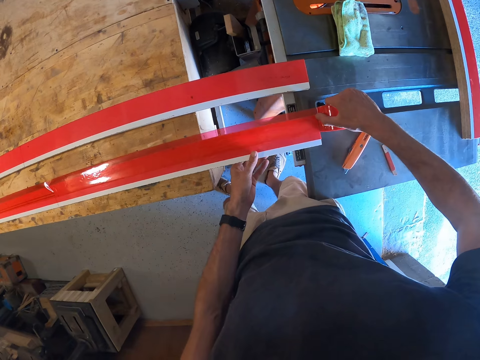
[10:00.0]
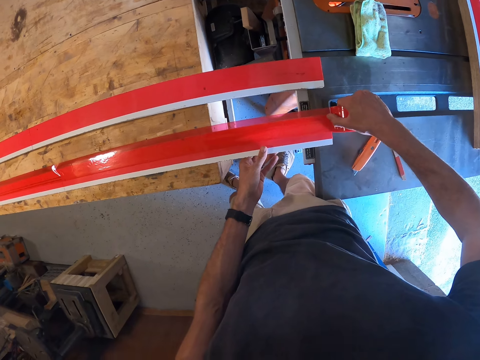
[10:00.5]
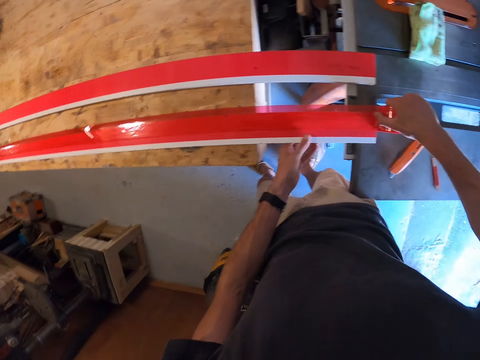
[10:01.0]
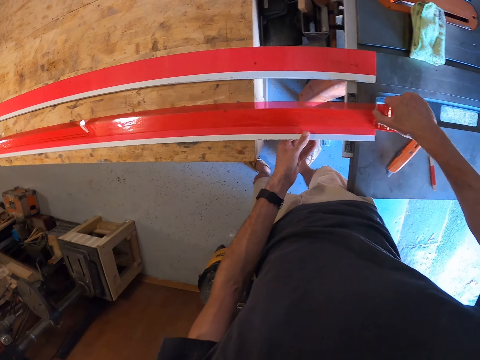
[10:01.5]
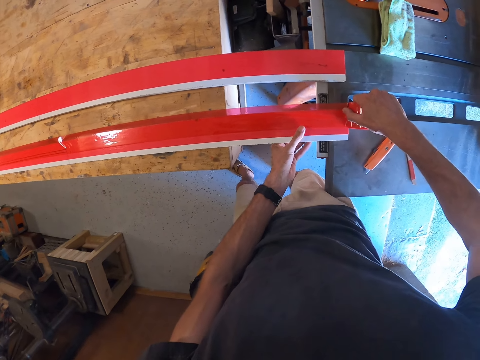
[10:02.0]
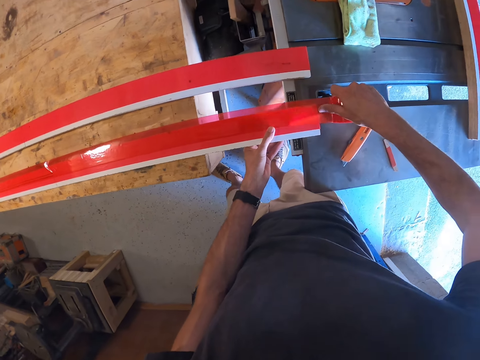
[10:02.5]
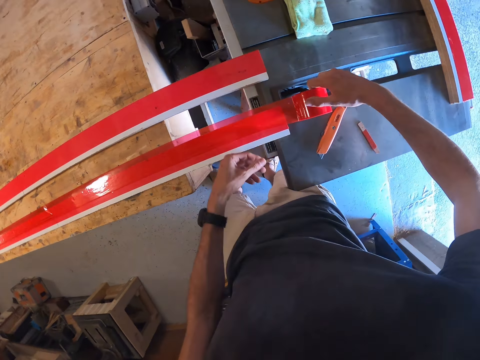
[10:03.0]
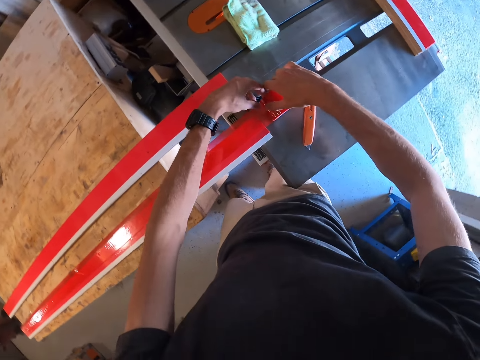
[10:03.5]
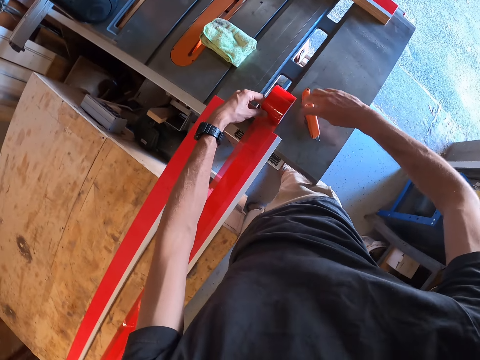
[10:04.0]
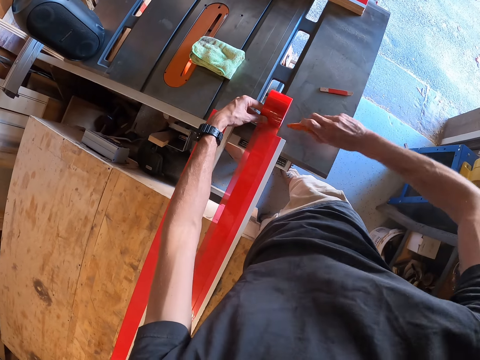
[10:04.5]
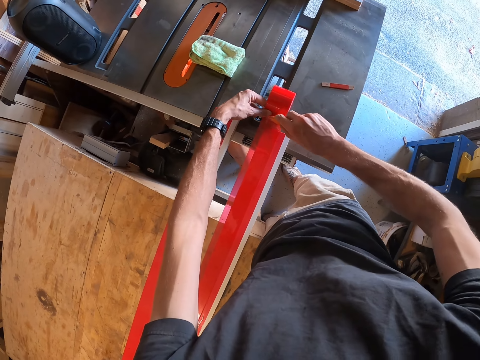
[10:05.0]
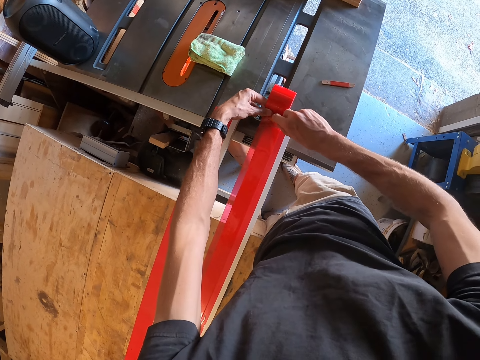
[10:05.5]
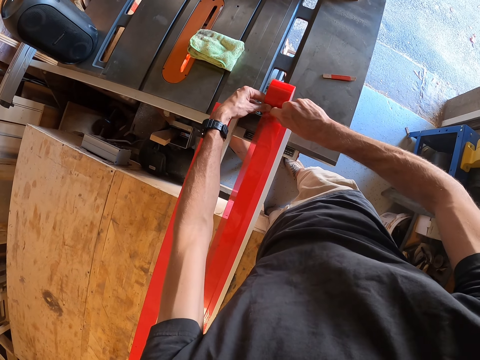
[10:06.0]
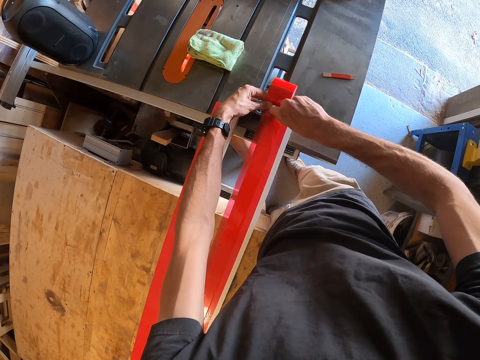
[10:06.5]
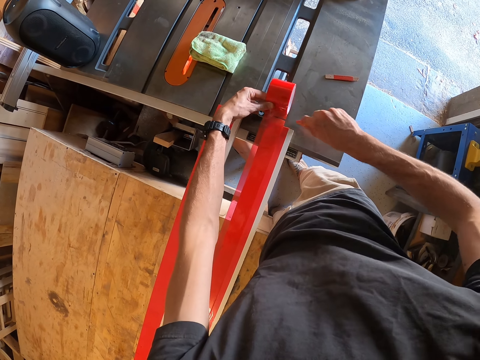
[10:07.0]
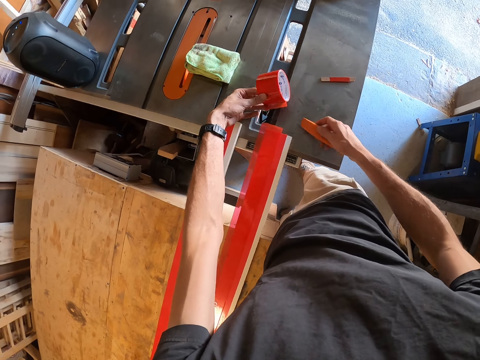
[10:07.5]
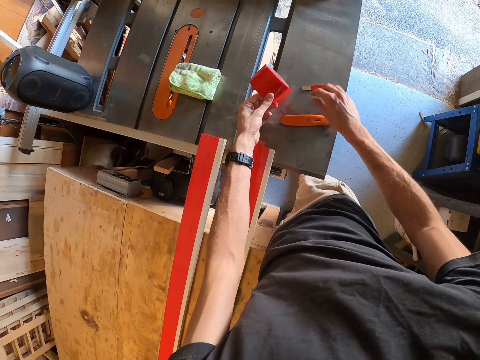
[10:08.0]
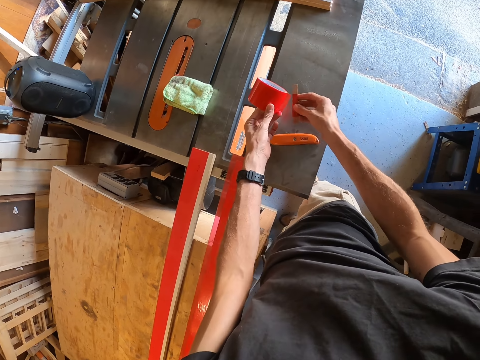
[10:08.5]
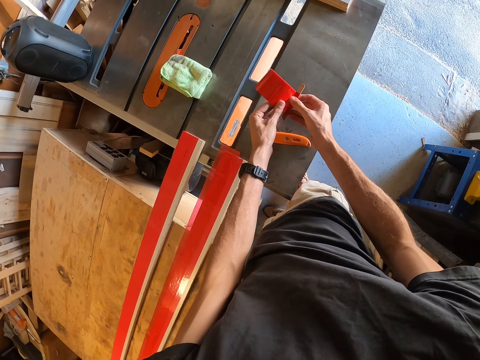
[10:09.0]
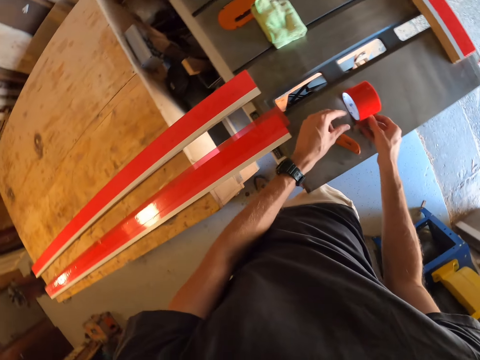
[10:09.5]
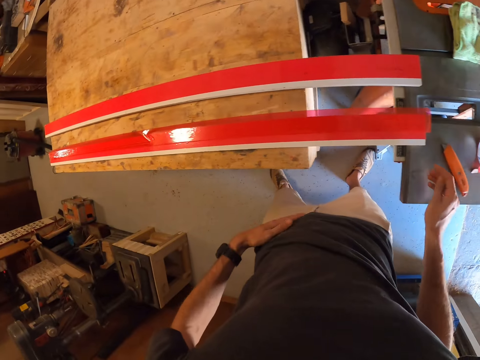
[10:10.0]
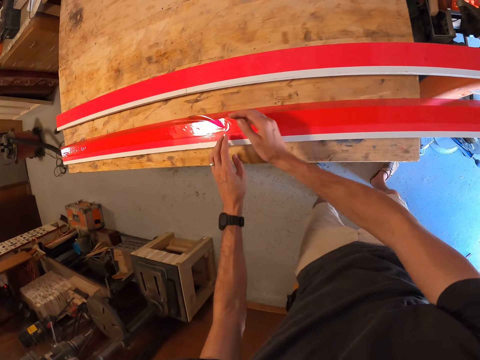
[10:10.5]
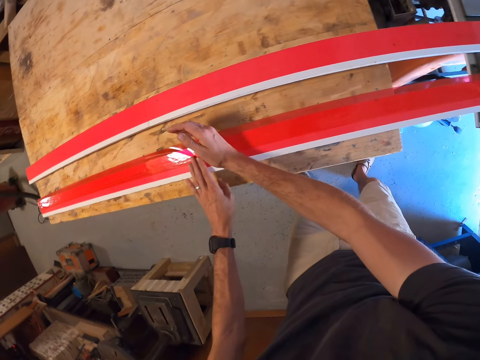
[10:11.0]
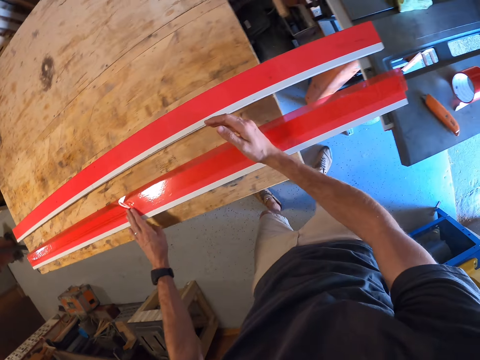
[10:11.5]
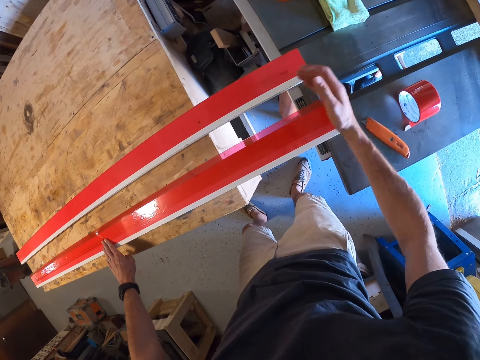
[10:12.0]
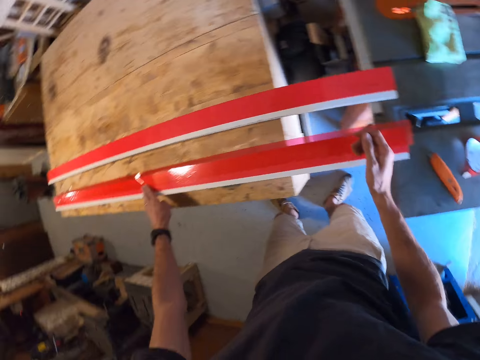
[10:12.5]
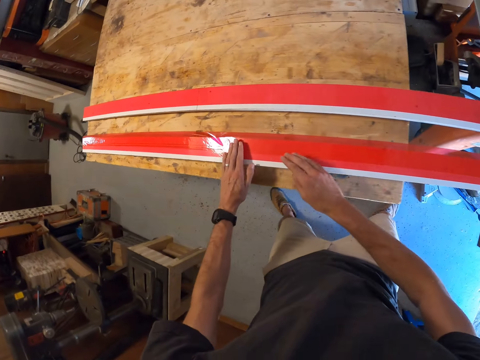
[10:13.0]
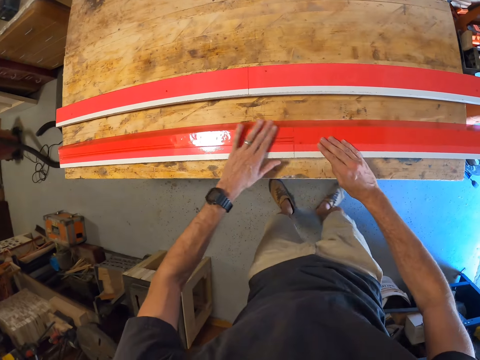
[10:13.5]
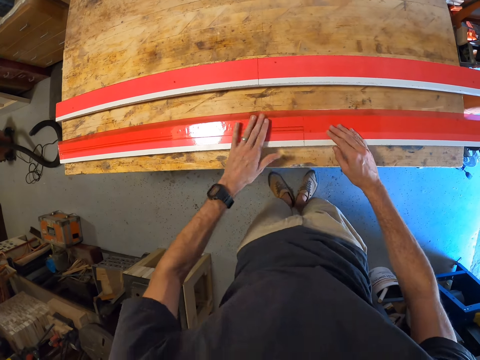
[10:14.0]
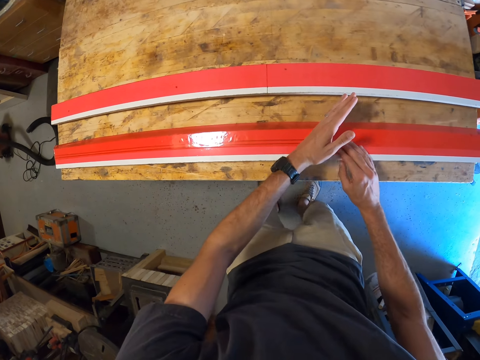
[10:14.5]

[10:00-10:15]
The camera wearer picks up the cutter on the table. He cuts the tape with the cutter. He drops the cutter on the table. He picks up the tape hook from the table. He places the tape on the hook. He squeezes the sellotape on the wood. He spreads the tape on the plank with his hand.

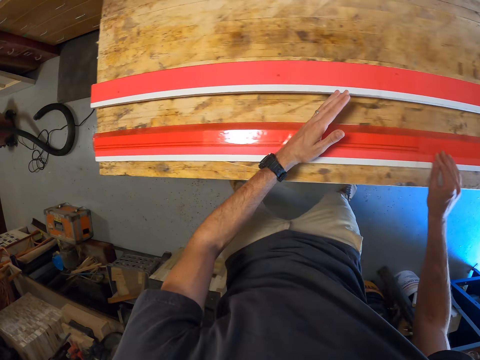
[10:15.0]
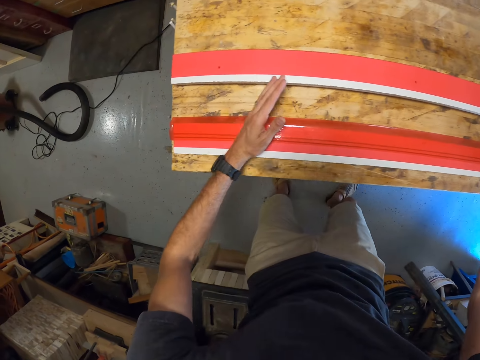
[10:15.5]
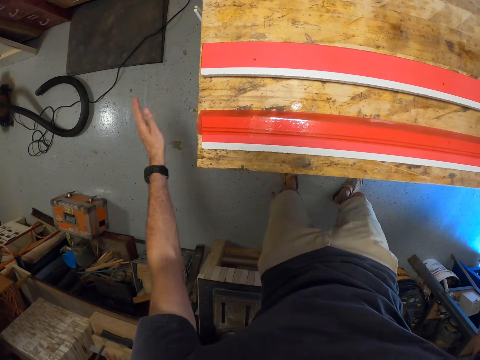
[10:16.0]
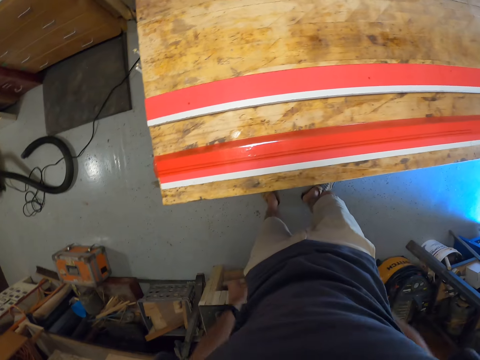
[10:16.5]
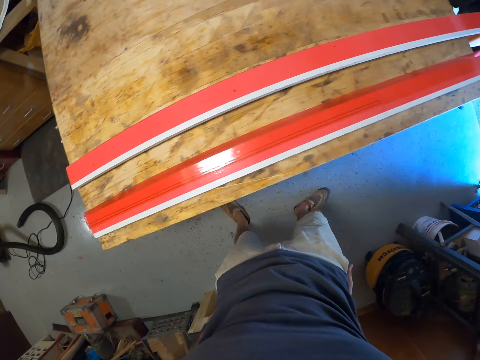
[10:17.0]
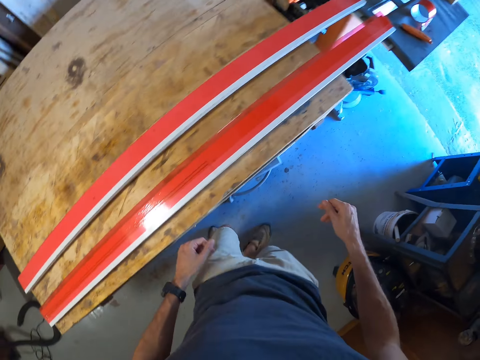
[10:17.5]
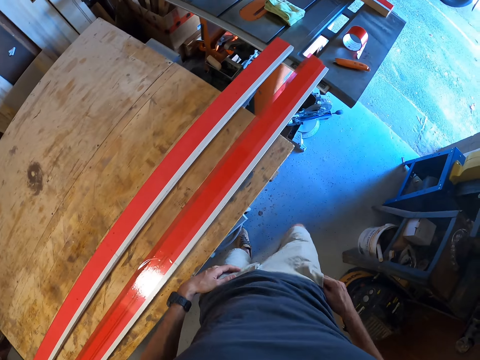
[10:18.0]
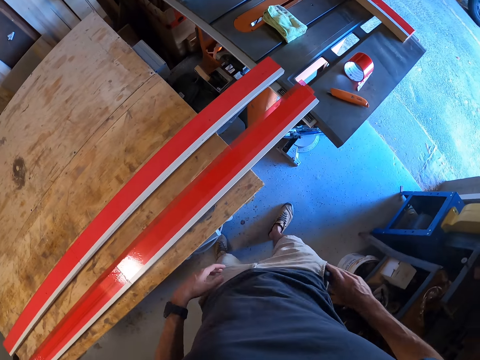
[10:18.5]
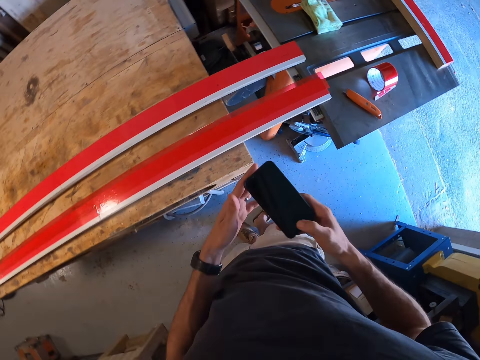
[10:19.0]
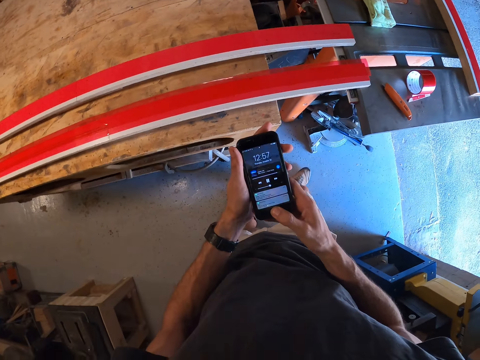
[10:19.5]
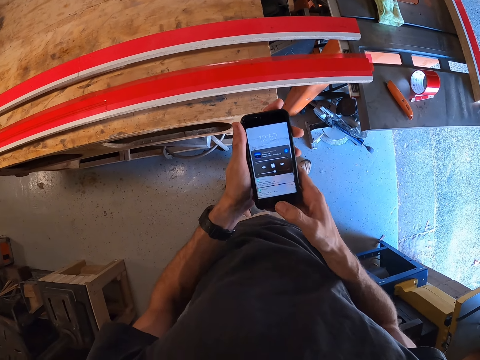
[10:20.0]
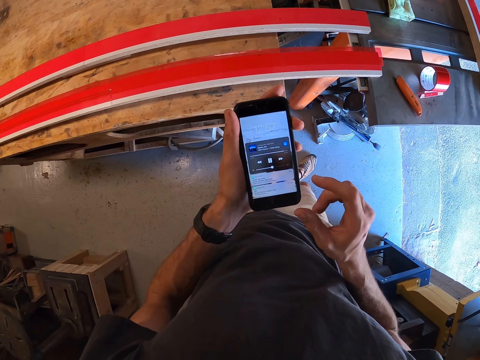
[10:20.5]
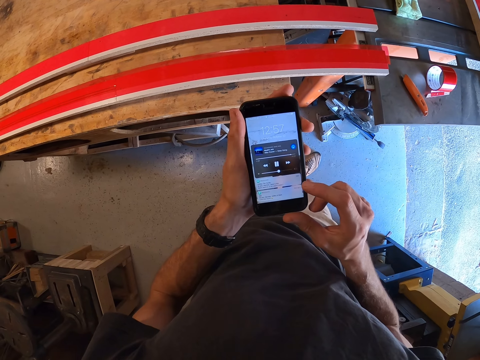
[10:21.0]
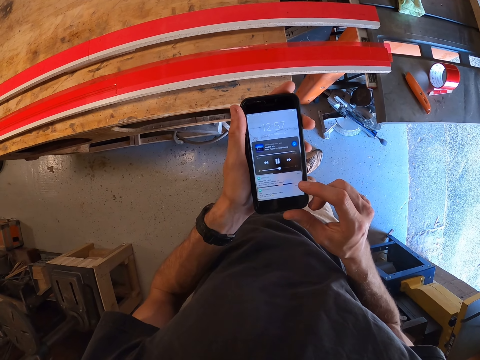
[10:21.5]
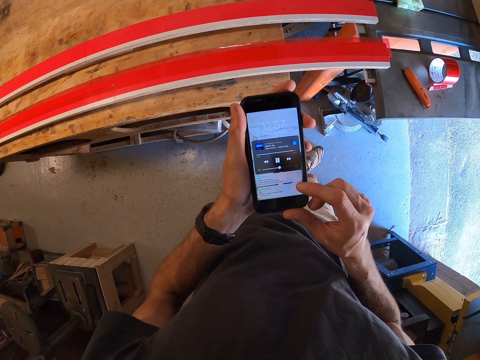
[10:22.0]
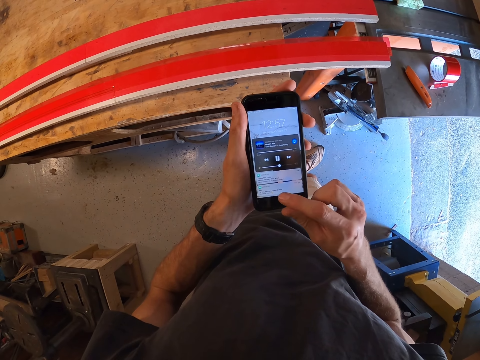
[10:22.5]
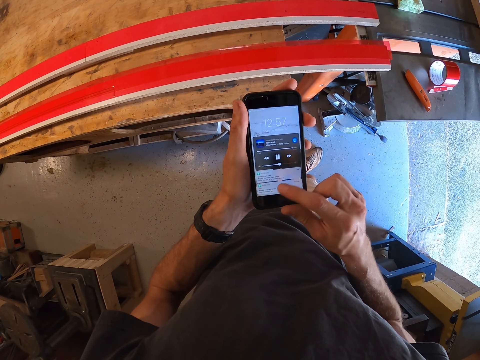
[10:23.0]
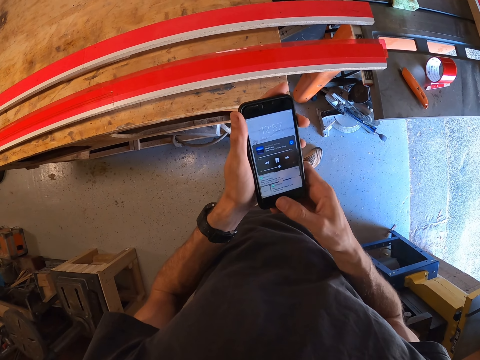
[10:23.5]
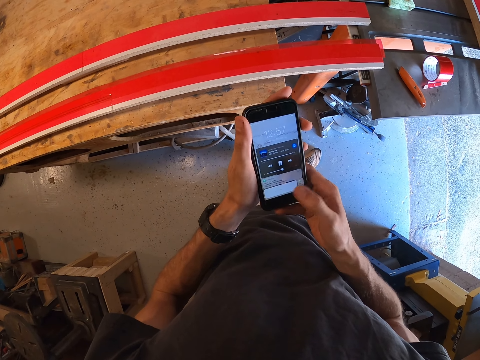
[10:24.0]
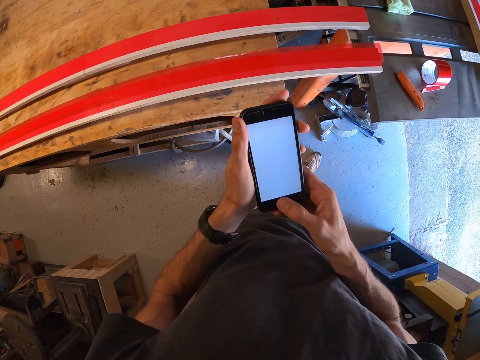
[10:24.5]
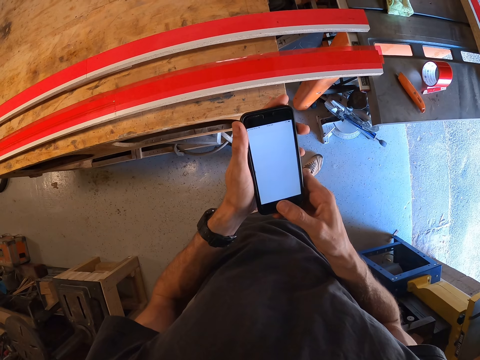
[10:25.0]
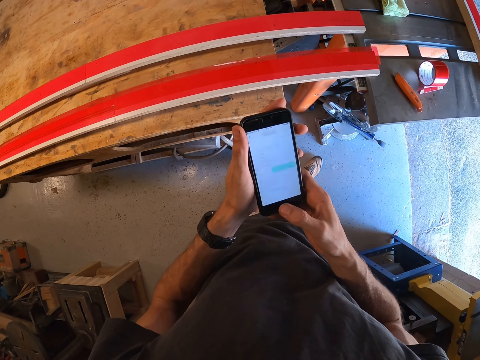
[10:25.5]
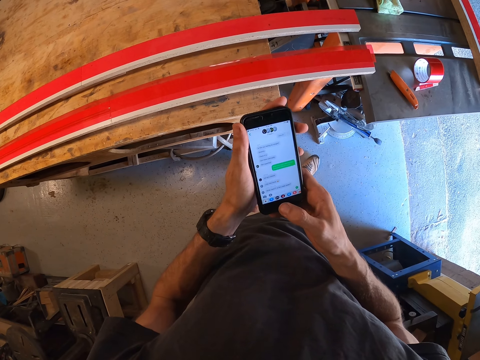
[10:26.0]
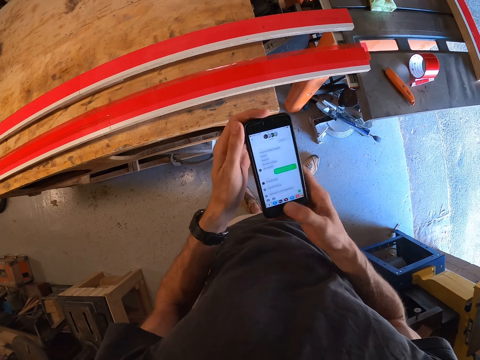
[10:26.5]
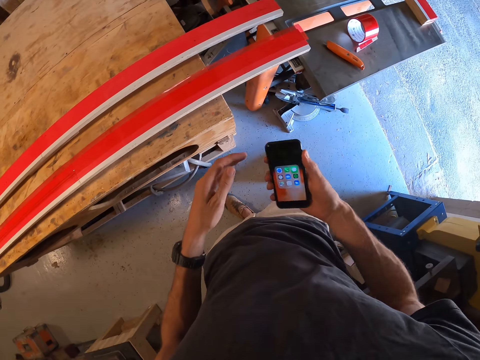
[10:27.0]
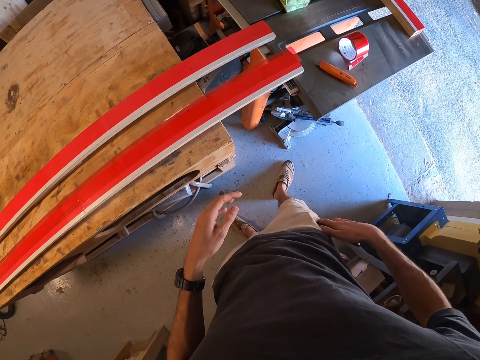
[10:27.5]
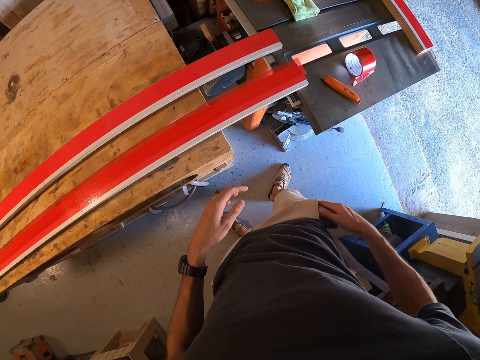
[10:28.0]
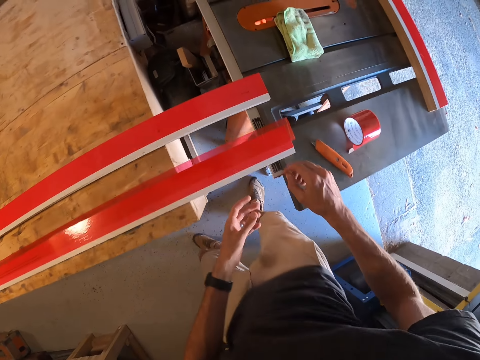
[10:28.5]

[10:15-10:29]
The camera wearer walks around in the workshop. He picks the phone from the pocket. He puts his right hand into his pocket. He operates his phone. He puts his phone back in his pocket.
